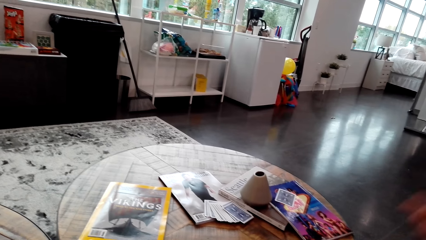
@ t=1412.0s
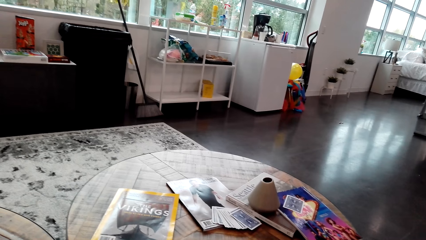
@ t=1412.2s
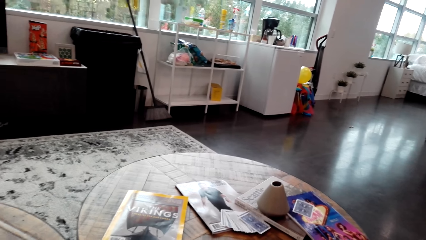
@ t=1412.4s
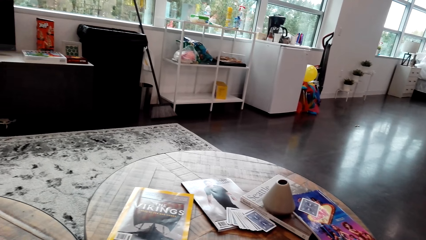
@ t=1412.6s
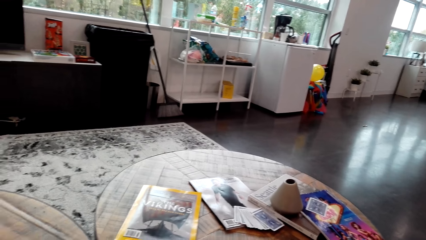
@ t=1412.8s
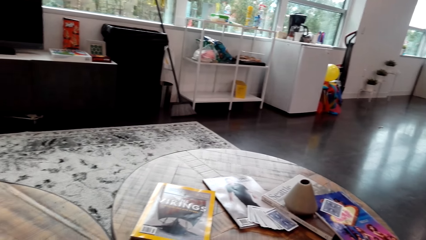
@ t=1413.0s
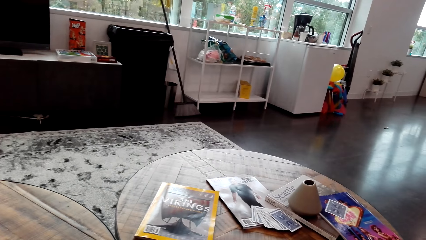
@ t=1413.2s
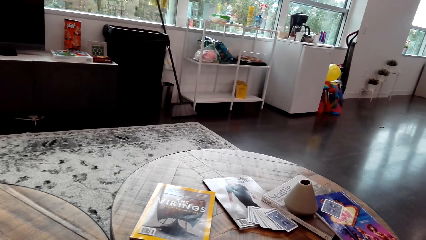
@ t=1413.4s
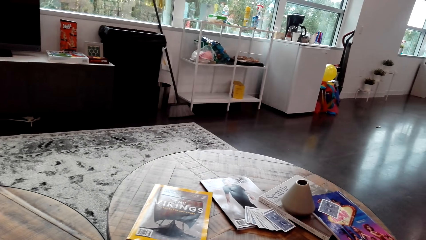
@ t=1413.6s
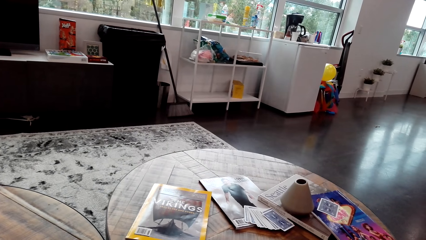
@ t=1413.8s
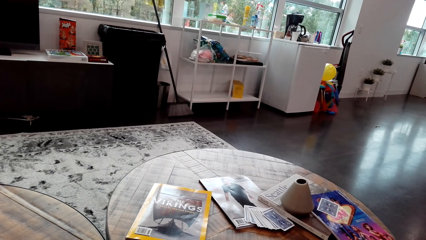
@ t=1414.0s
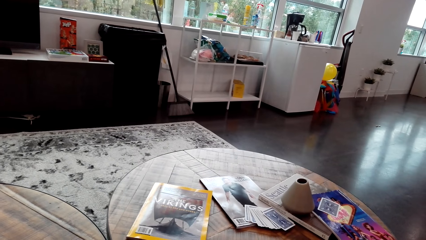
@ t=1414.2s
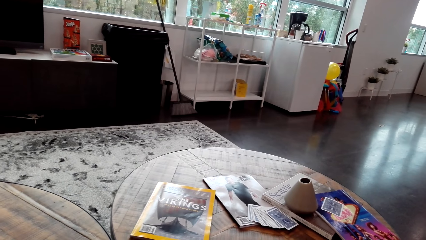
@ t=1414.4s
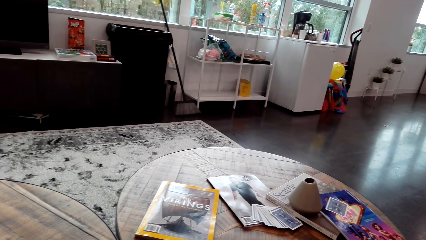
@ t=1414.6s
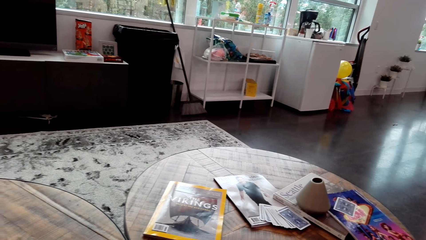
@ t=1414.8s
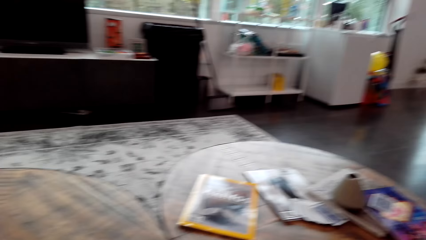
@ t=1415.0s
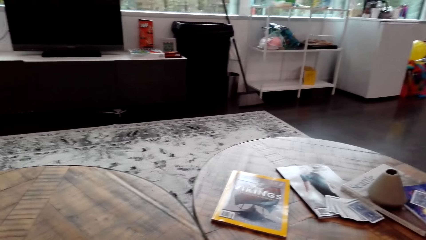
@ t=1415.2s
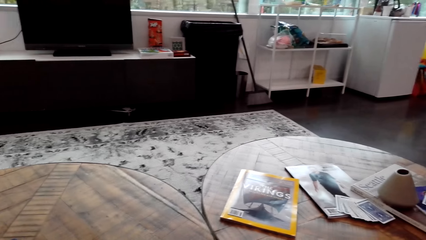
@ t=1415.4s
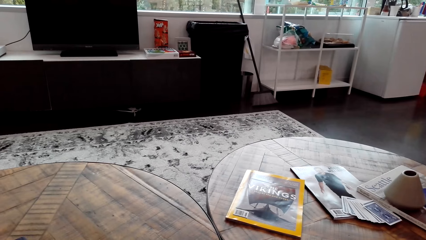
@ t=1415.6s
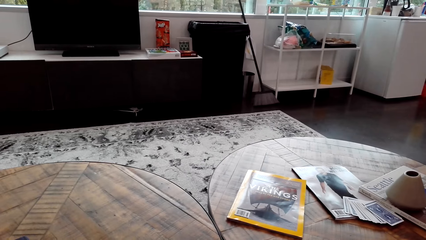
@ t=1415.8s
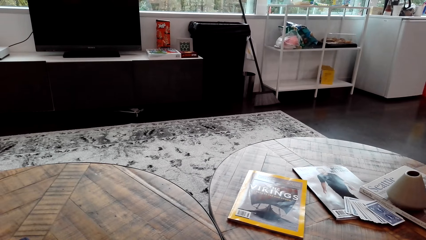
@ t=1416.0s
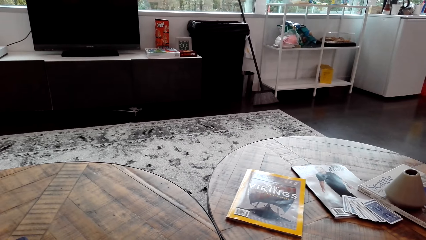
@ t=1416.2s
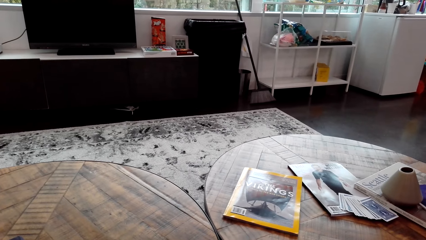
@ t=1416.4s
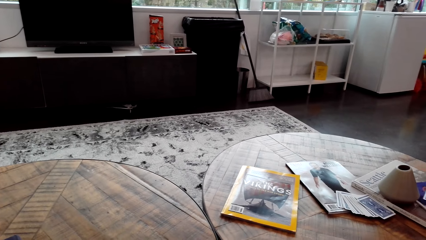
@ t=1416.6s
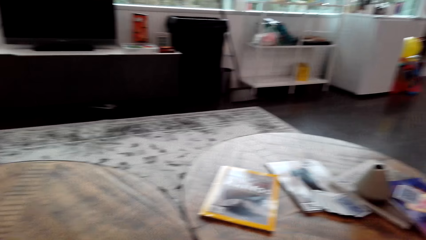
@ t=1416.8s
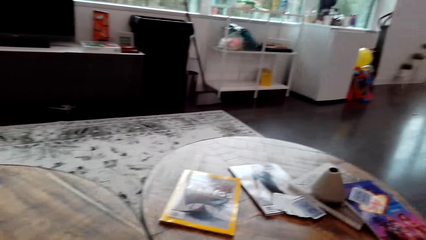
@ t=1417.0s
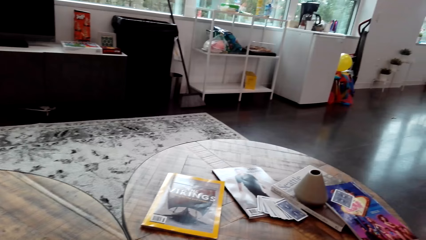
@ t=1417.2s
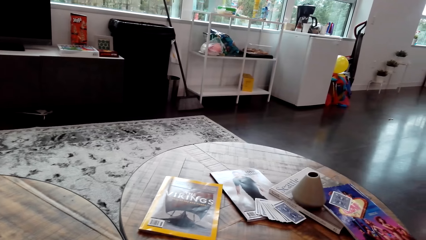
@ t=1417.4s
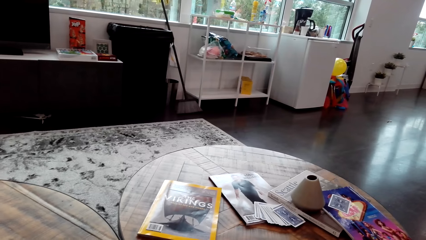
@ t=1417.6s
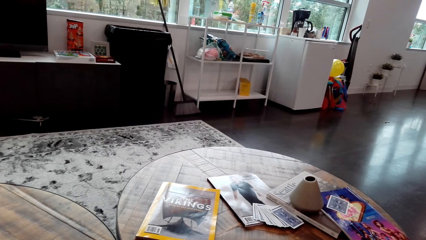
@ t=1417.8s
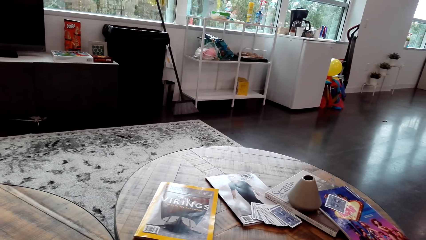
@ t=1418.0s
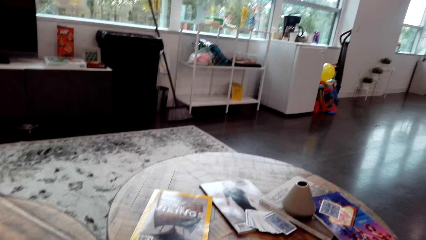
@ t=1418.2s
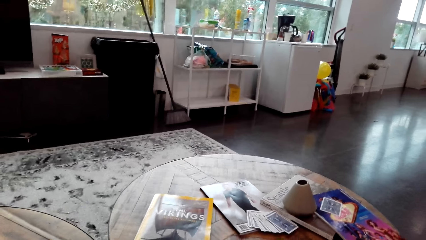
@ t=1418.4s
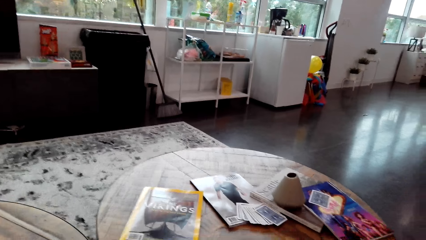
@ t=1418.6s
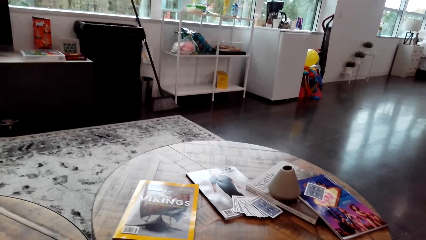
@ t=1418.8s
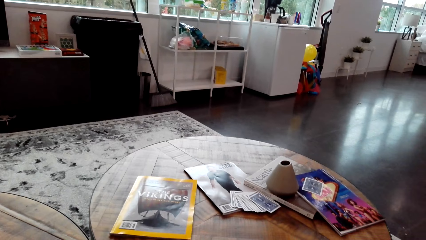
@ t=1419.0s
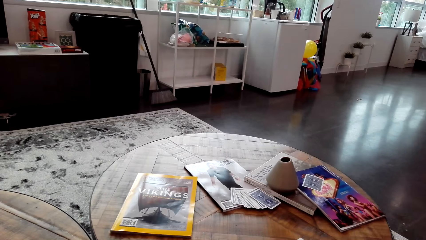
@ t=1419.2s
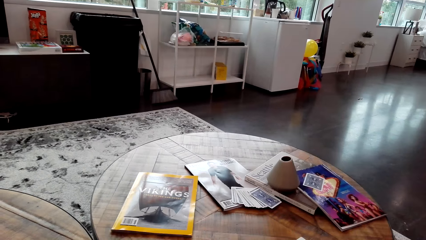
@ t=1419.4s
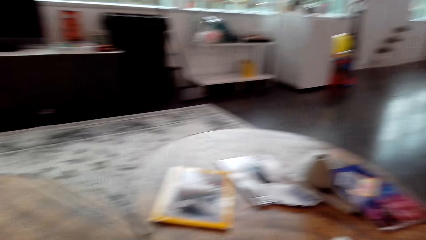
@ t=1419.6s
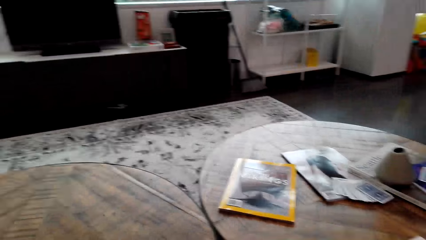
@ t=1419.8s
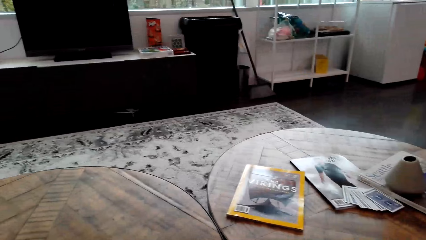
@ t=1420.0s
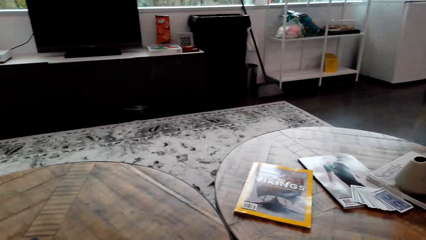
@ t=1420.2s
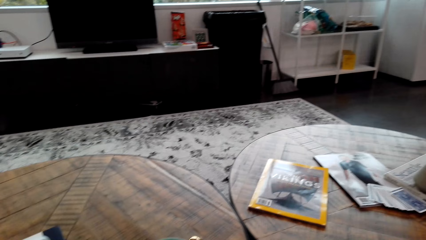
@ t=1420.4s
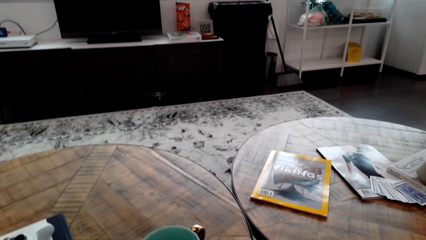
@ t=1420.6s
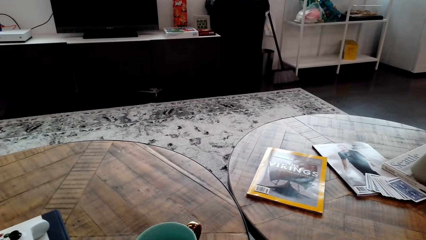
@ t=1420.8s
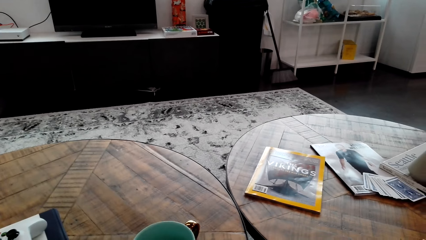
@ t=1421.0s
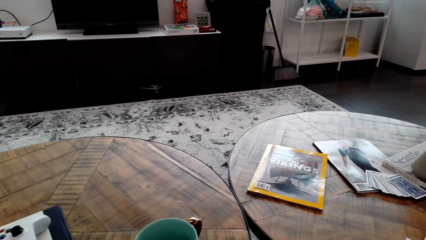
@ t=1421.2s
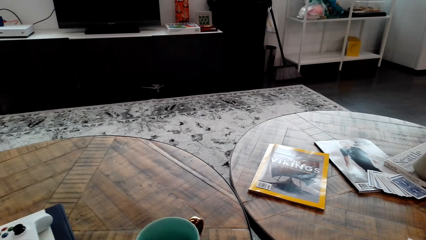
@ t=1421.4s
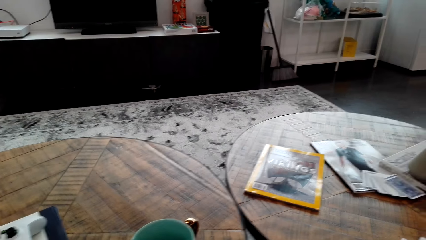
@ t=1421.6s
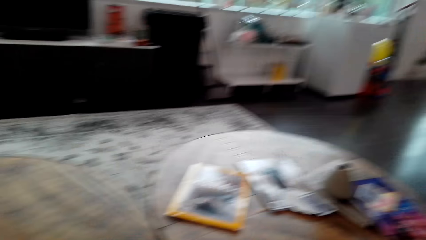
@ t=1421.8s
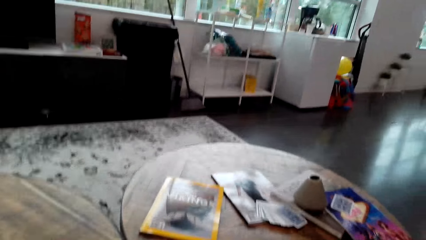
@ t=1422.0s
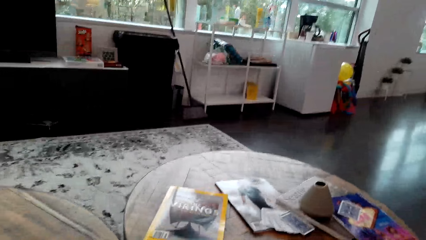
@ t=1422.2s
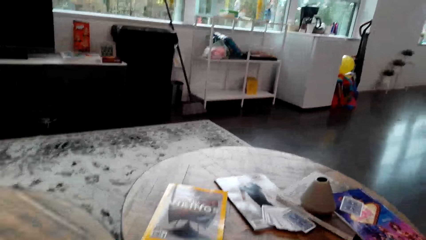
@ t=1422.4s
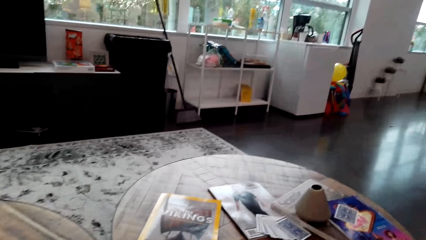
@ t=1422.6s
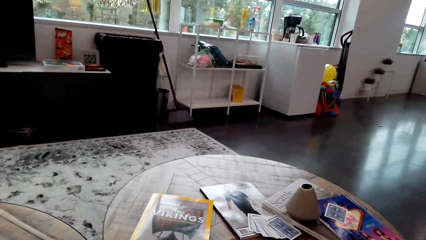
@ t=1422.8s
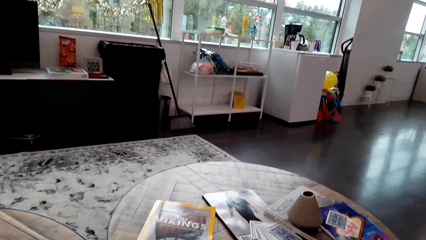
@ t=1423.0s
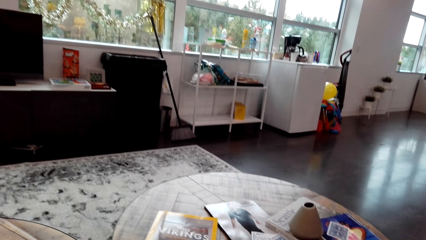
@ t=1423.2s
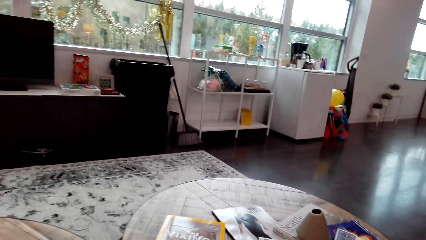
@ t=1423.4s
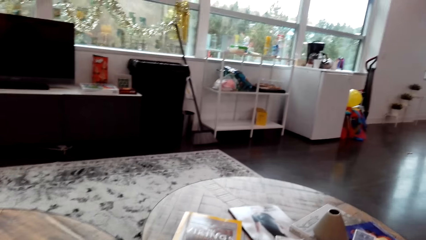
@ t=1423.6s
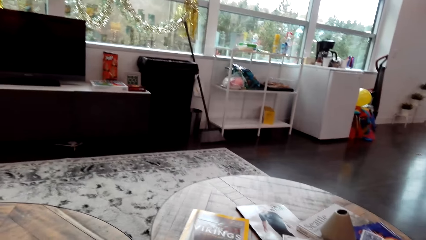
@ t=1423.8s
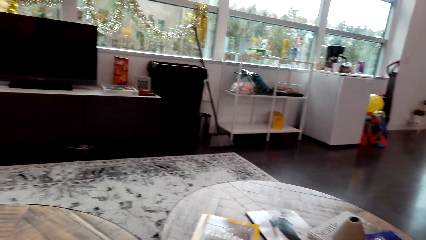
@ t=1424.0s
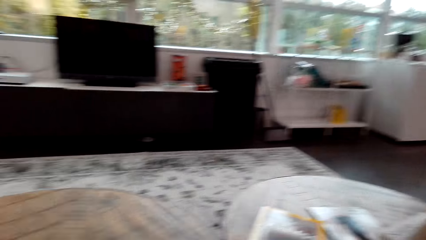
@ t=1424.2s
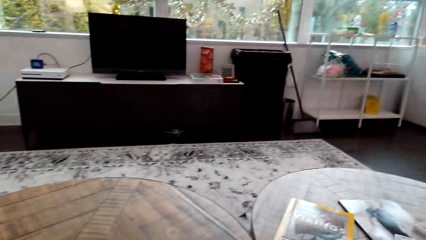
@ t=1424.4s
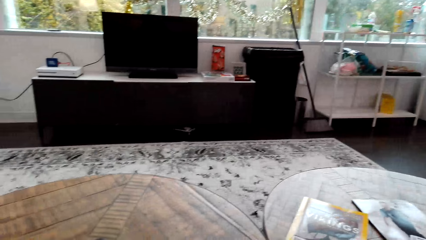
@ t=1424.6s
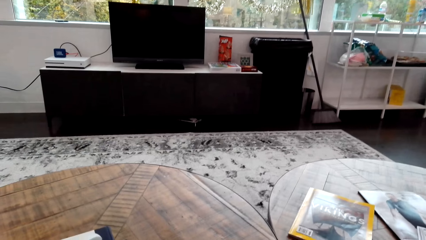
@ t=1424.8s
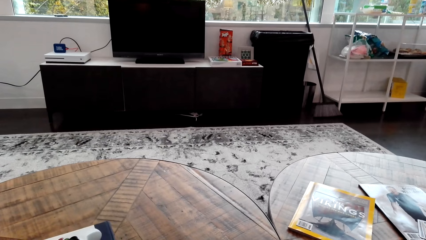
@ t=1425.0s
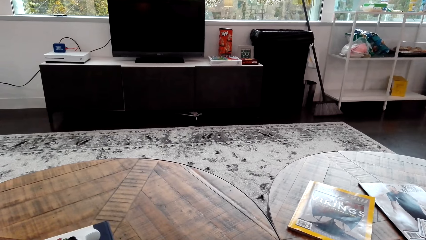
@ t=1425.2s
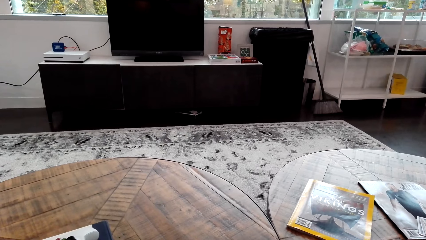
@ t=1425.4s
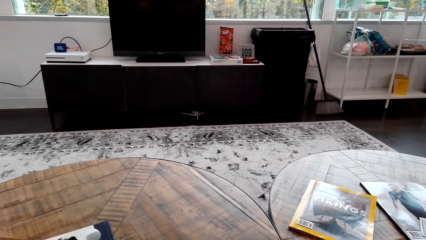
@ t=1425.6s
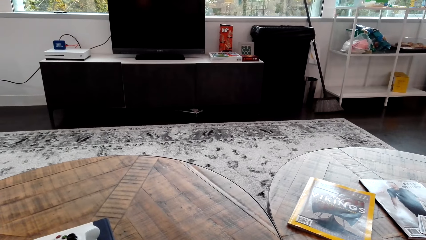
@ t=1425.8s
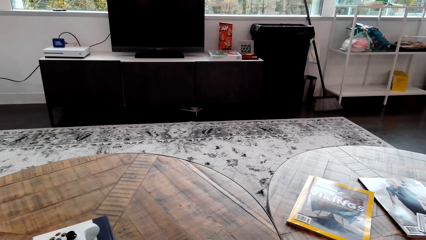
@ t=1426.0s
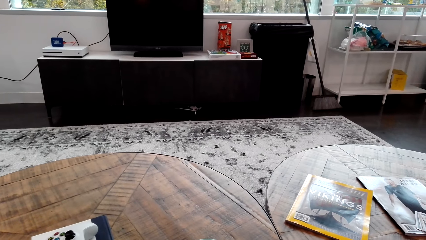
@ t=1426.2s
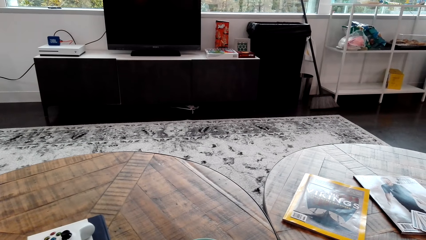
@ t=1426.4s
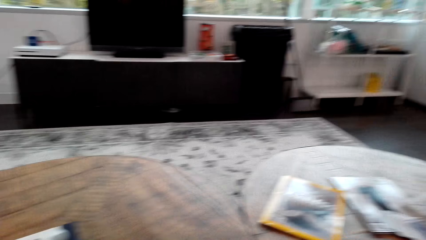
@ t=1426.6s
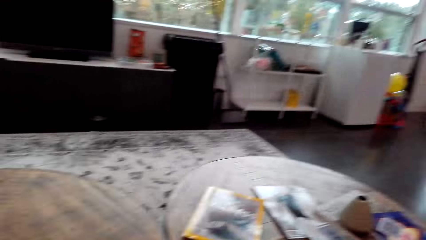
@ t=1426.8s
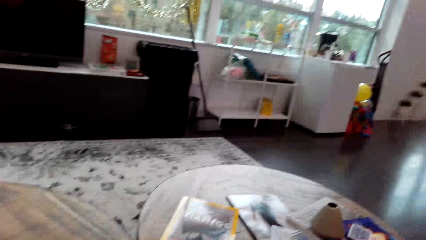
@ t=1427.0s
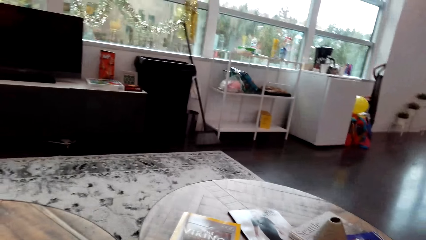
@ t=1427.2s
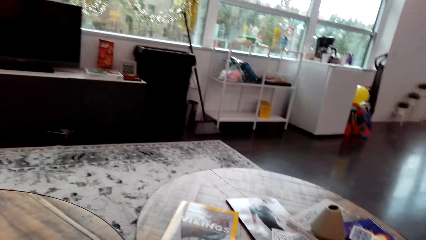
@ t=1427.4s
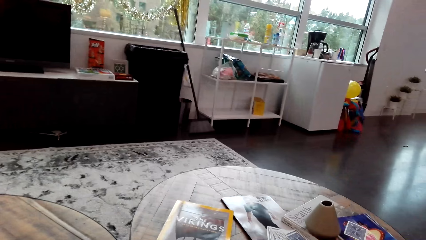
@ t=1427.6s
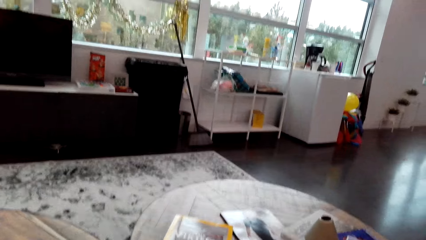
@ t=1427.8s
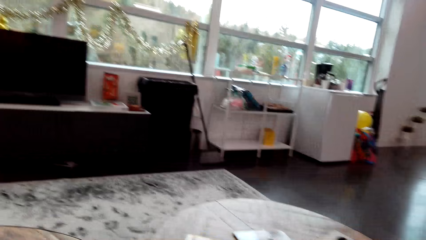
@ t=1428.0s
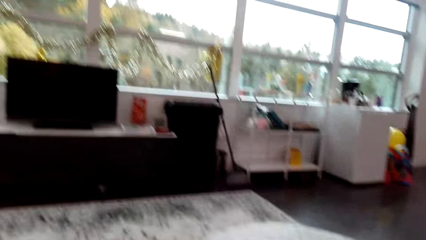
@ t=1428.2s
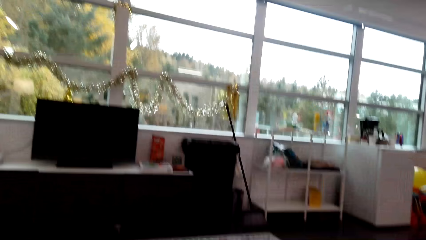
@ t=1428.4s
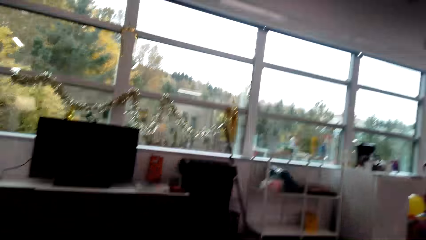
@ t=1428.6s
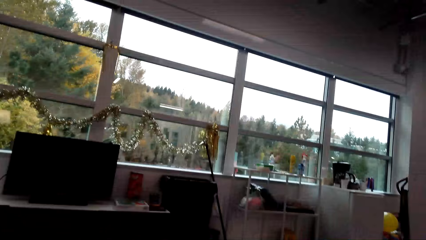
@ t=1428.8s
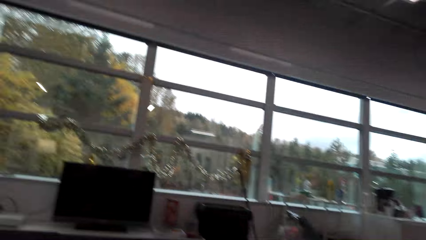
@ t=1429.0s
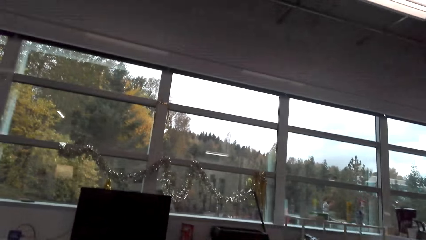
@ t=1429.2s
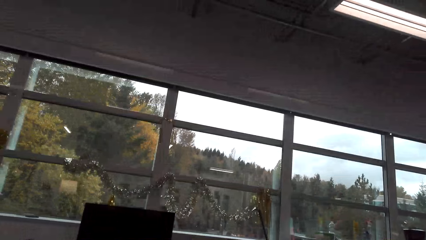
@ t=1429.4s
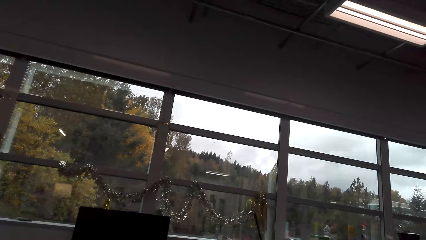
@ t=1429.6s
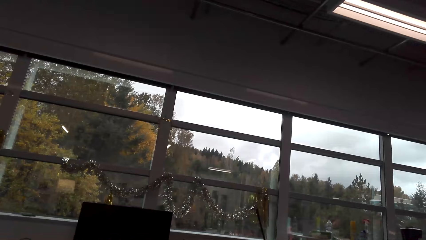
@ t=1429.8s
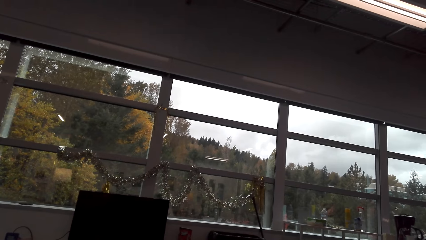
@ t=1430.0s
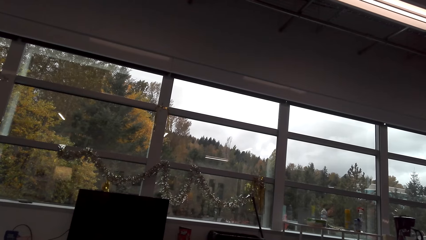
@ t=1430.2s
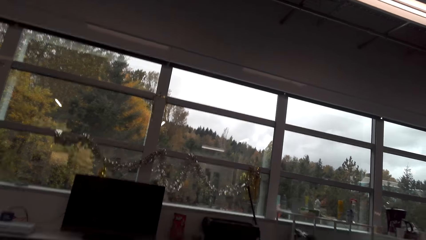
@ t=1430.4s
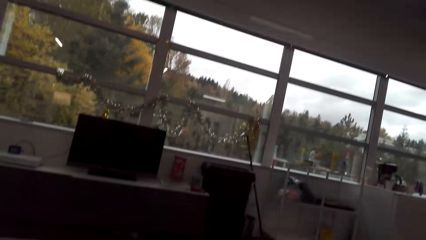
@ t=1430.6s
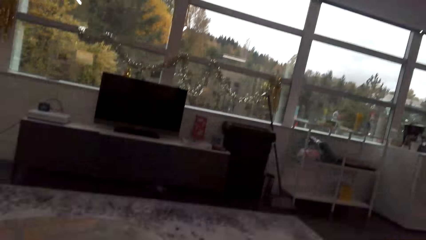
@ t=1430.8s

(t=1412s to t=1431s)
The camera wearer looks around.
